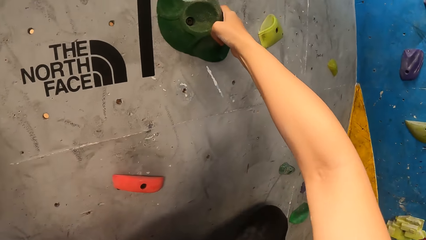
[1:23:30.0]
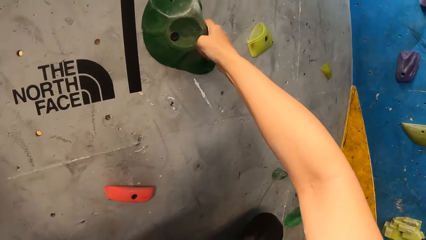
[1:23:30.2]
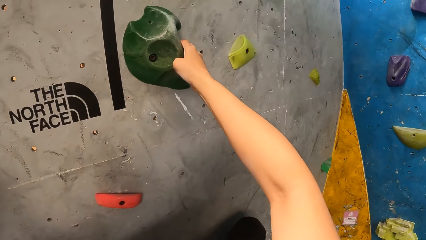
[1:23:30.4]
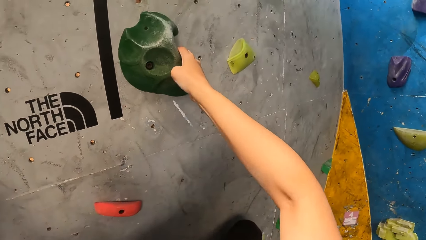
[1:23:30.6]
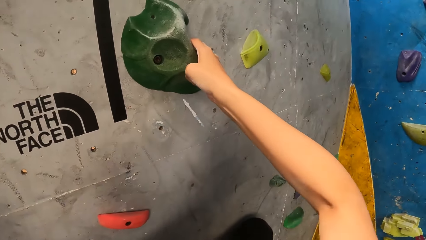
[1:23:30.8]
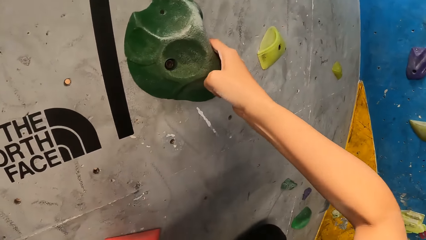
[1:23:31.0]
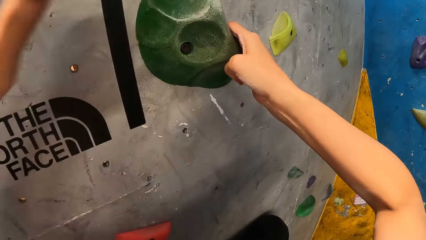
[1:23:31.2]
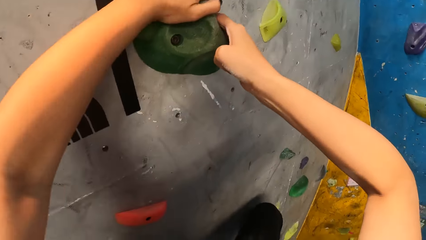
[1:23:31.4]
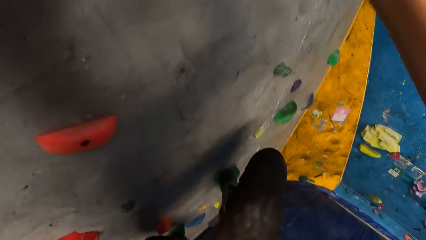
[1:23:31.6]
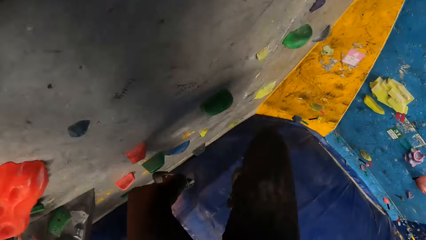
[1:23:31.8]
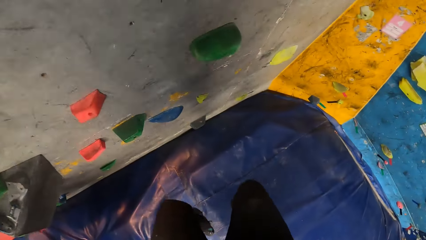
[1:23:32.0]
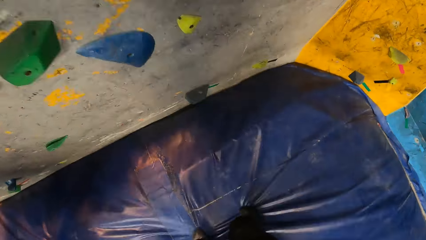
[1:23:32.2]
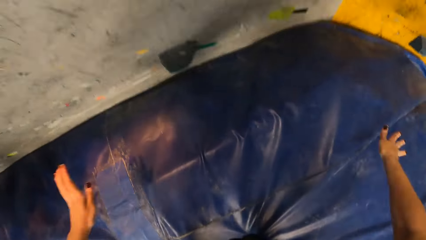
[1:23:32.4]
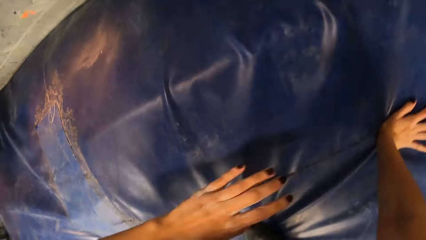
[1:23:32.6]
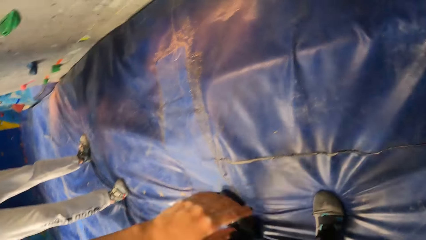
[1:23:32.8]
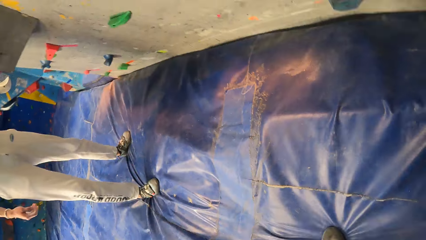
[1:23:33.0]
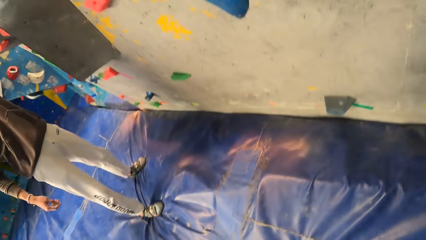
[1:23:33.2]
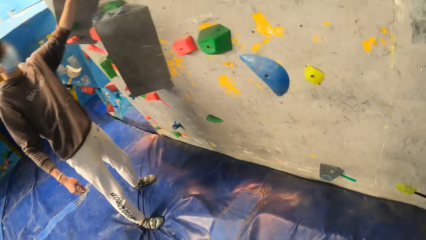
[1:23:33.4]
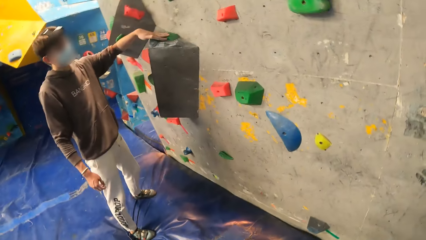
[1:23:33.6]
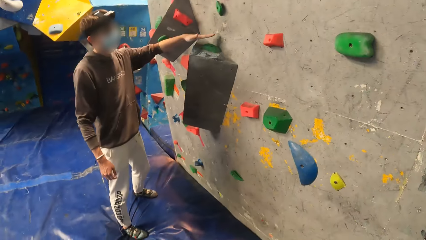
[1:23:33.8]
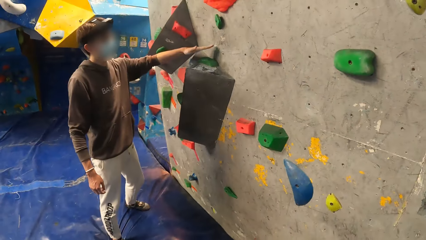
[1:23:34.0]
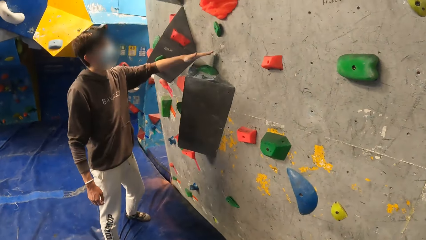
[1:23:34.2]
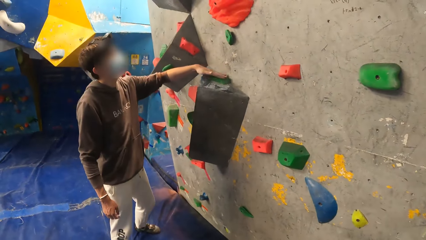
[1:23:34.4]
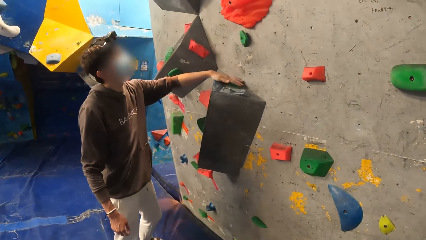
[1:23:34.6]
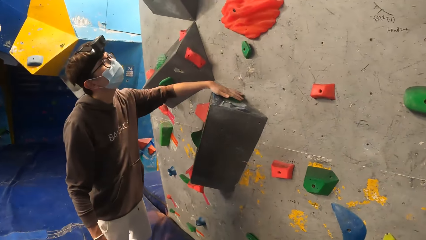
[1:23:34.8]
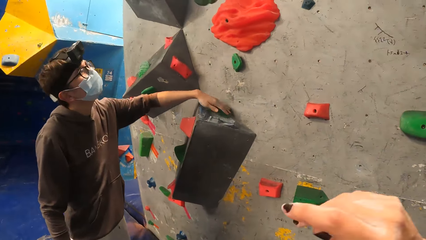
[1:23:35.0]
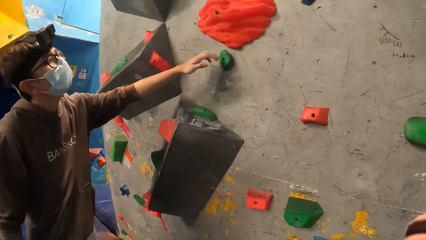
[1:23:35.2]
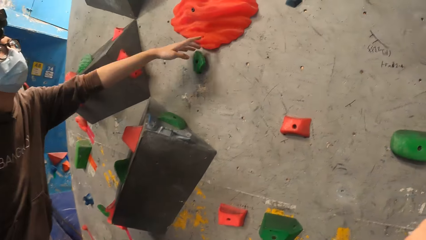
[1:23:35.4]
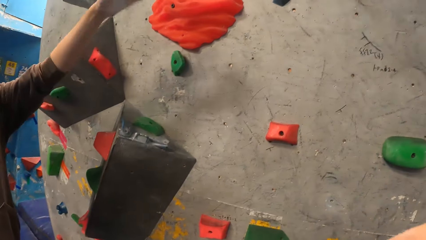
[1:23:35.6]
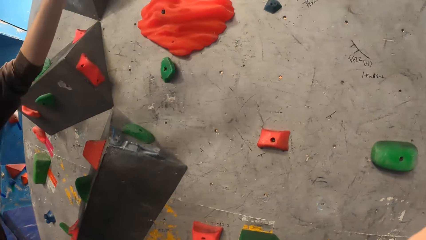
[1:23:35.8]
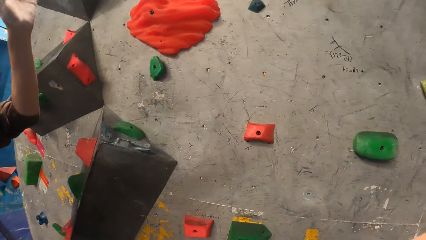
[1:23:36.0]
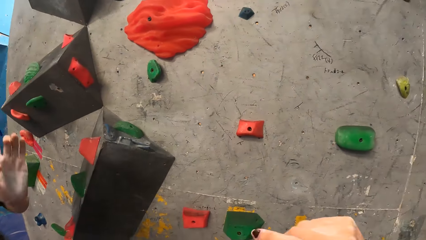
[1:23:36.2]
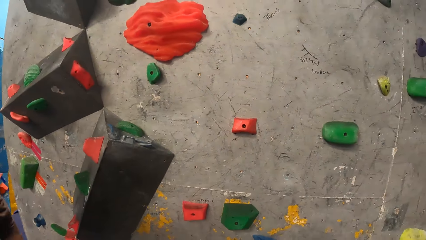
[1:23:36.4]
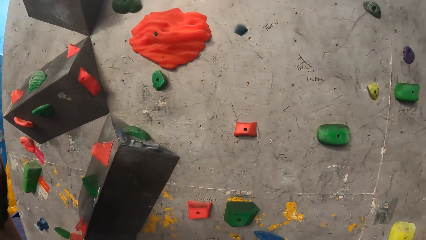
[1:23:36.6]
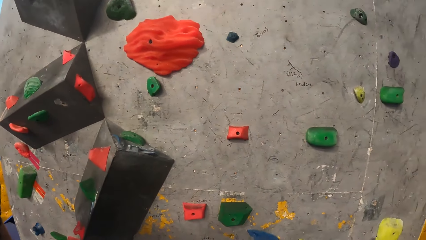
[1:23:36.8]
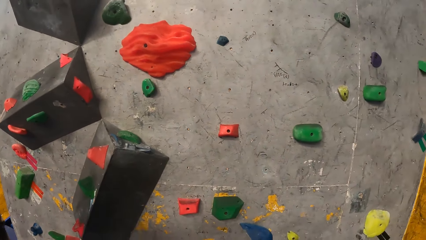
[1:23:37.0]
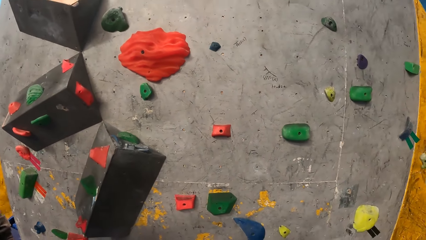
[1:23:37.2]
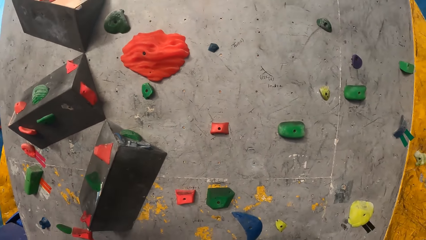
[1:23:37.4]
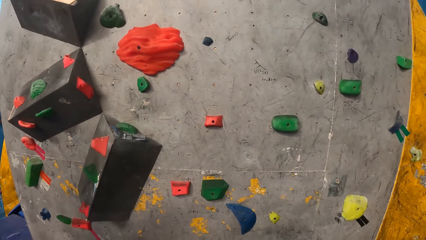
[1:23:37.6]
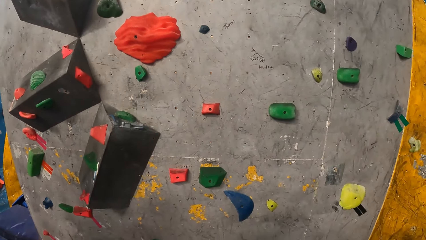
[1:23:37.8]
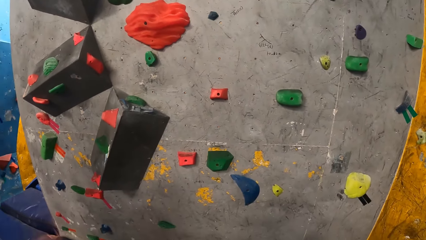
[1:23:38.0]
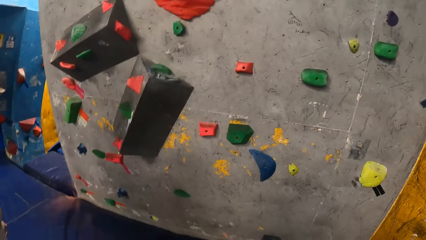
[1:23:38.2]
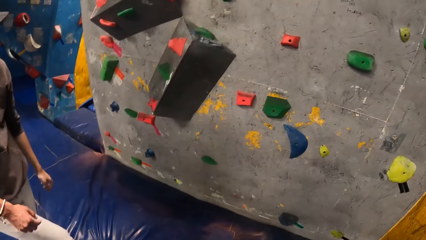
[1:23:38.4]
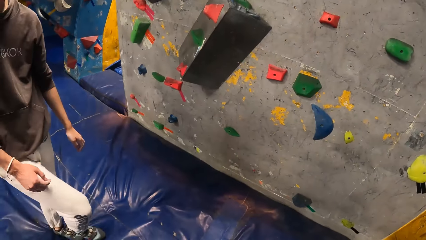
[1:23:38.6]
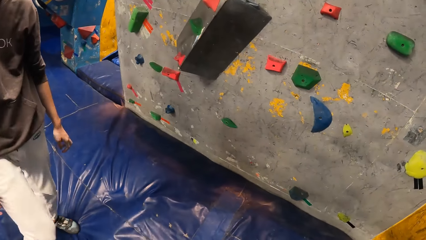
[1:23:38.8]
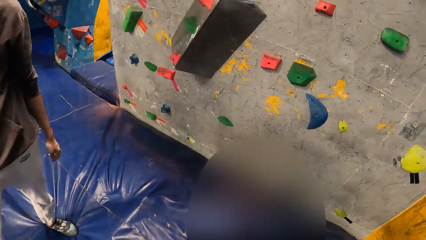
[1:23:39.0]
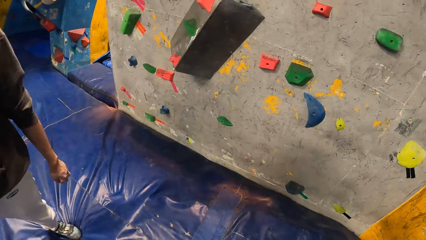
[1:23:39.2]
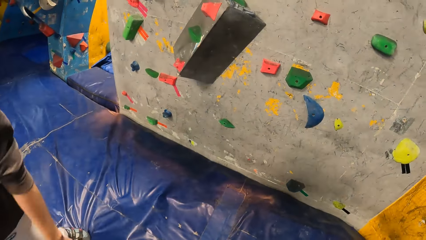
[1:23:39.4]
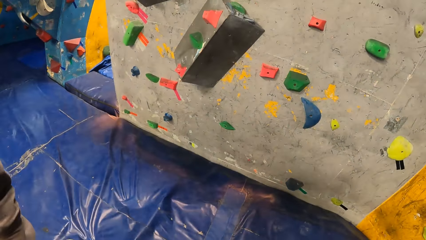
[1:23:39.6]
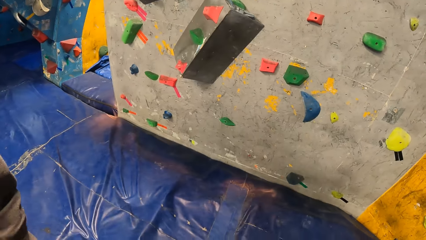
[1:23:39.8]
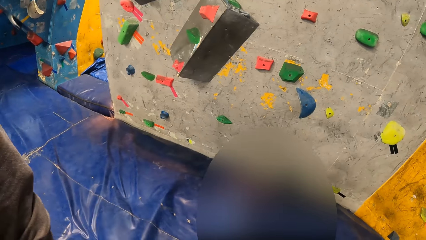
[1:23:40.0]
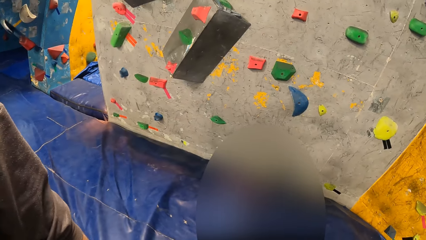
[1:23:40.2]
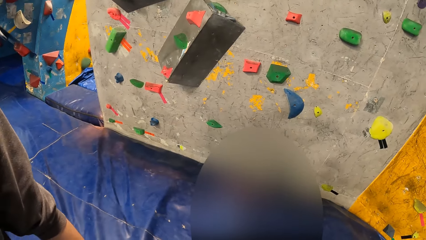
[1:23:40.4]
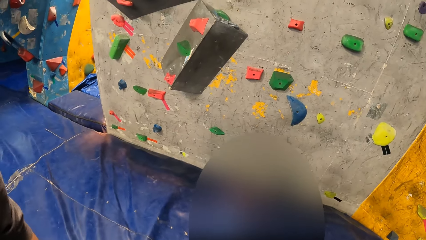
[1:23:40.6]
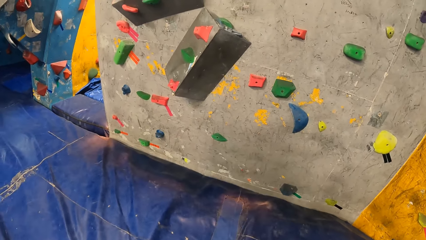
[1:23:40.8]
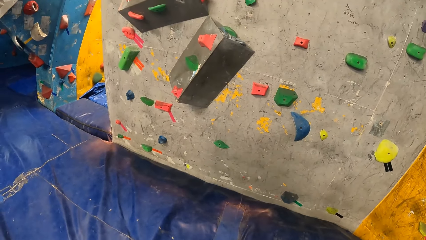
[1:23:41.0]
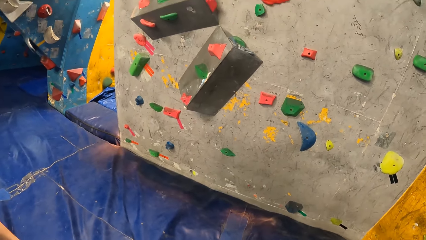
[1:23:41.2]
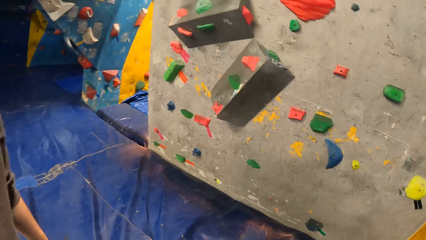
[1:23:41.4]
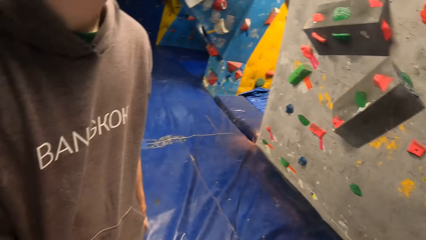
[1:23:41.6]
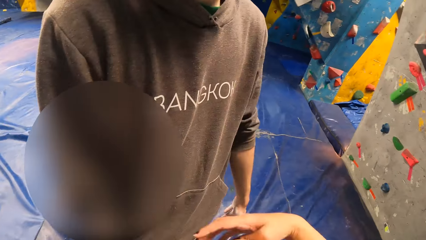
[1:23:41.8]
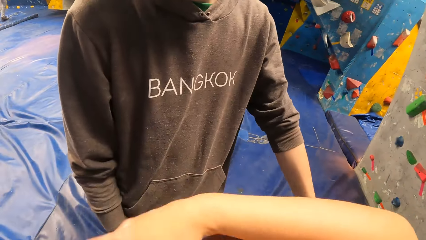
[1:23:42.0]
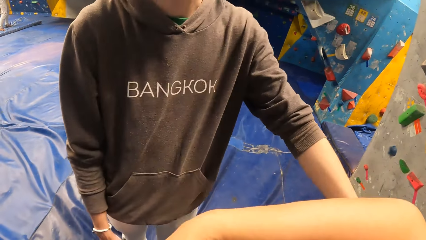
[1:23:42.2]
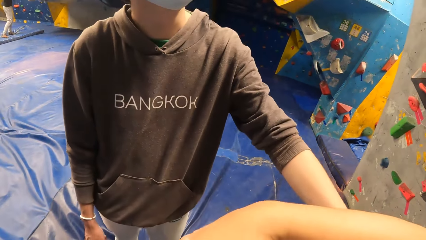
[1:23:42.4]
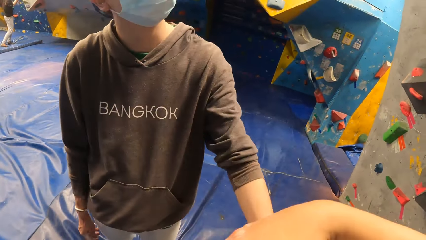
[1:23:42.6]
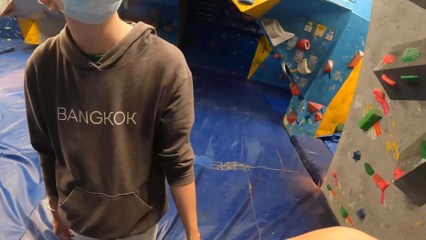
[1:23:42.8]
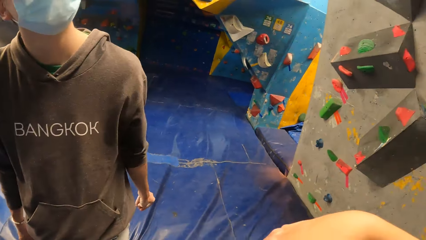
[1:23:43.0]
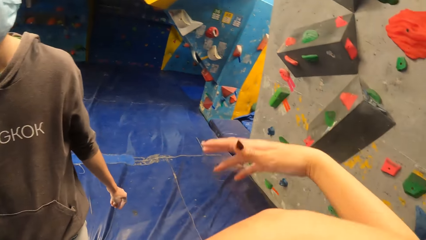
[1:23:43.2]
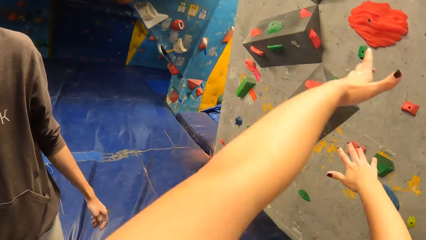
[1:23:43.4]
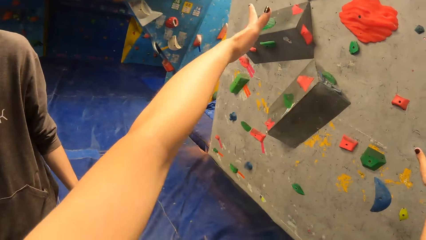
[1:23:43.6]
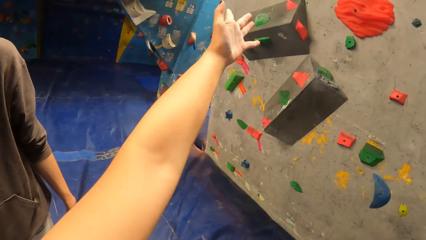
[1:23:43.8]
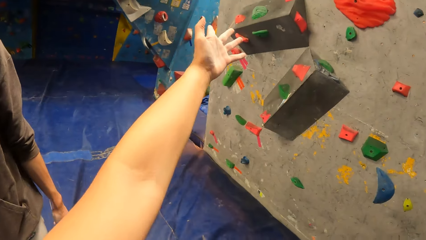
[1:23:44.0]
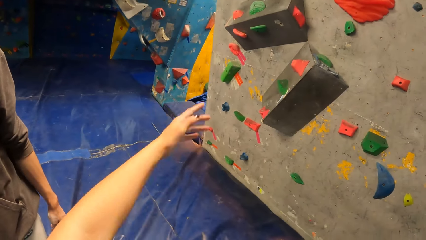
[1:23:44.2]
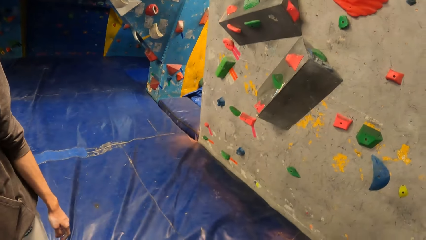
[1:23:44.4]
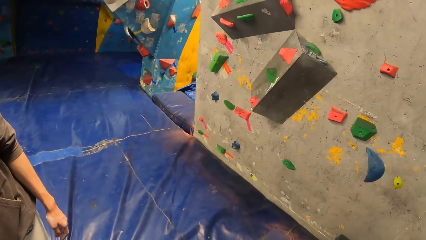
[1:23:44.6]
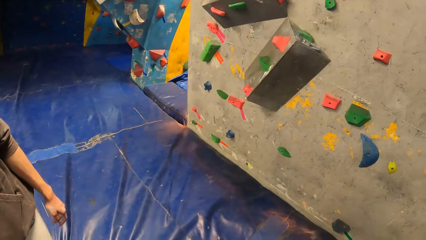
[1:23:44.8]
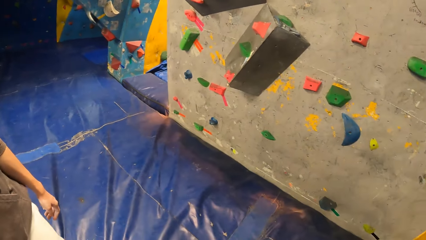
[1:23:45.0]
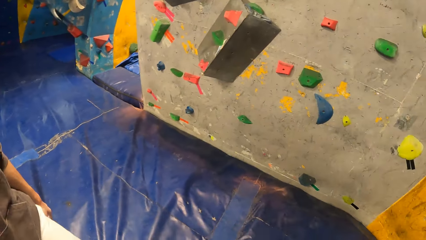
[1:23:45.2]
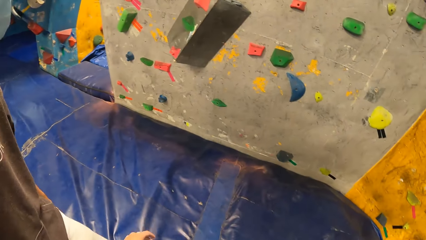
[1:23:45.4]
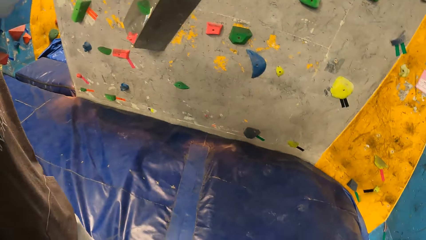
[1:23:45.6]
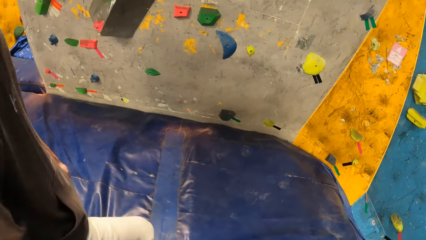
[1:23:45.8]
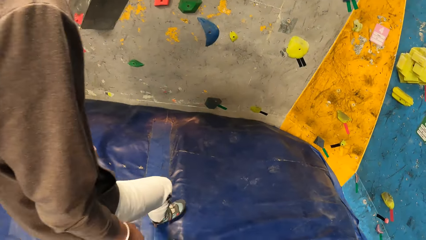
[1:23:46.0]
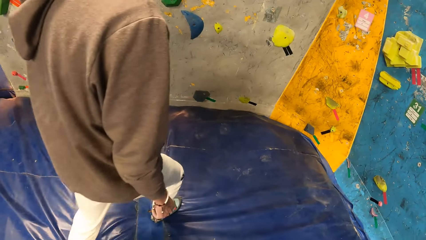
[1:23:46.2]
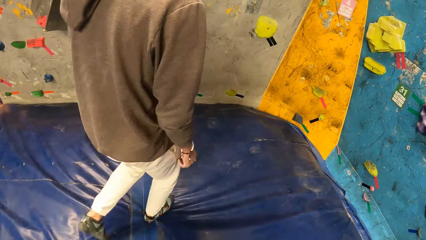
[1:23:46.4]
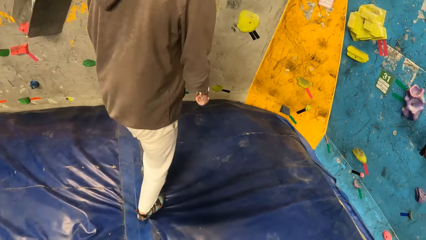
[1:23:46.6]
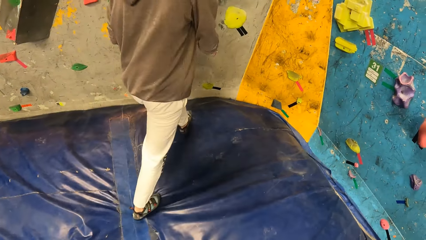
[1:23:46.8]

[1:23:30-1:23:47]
The camera wearer jumps to the ground. A man instructs the camera wearer. The camera wearer converses with the man.
